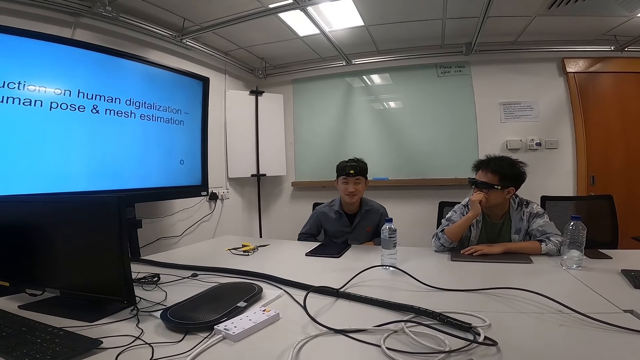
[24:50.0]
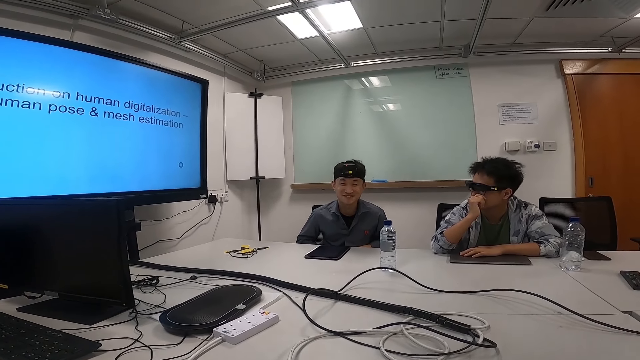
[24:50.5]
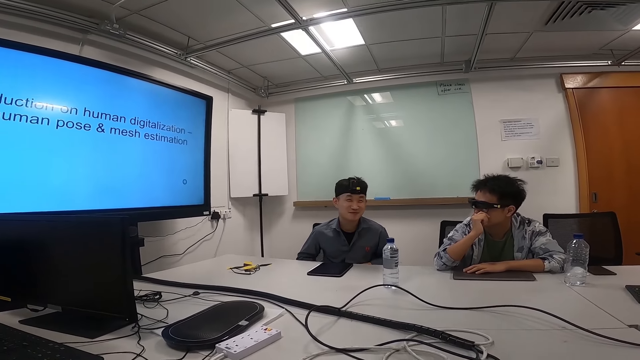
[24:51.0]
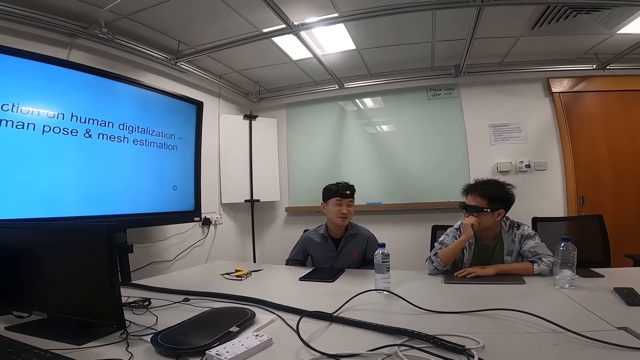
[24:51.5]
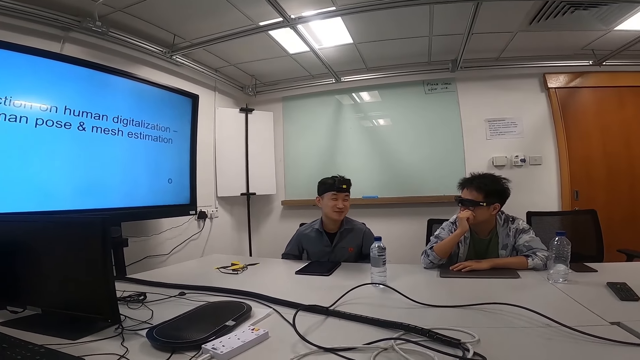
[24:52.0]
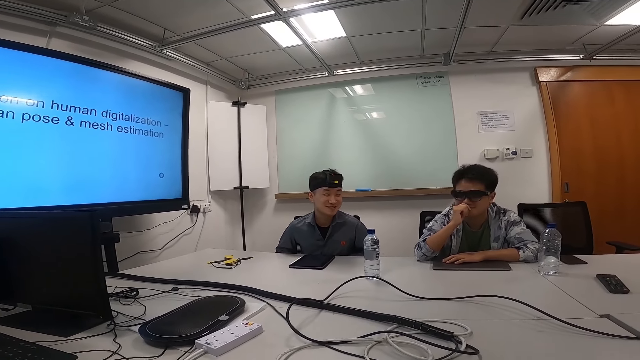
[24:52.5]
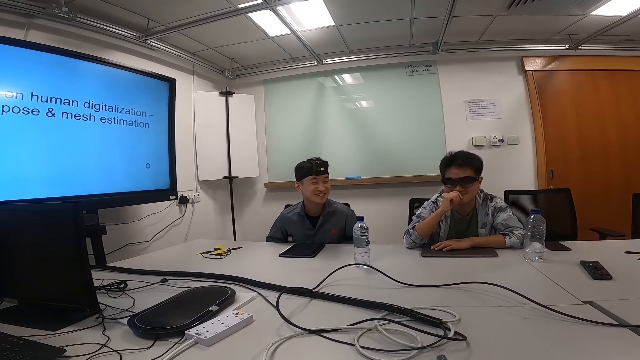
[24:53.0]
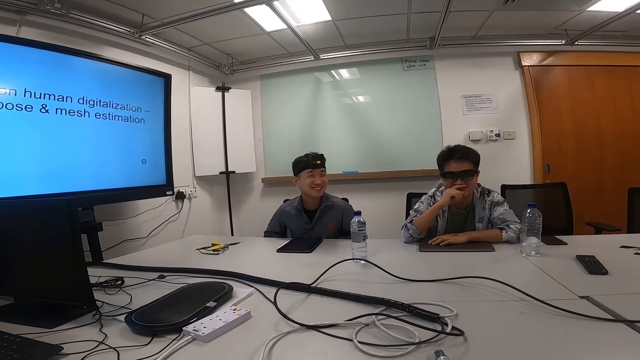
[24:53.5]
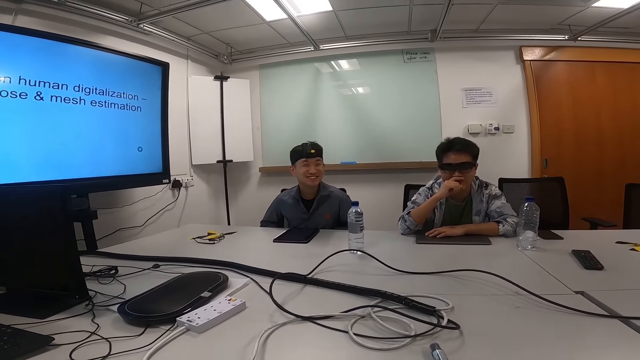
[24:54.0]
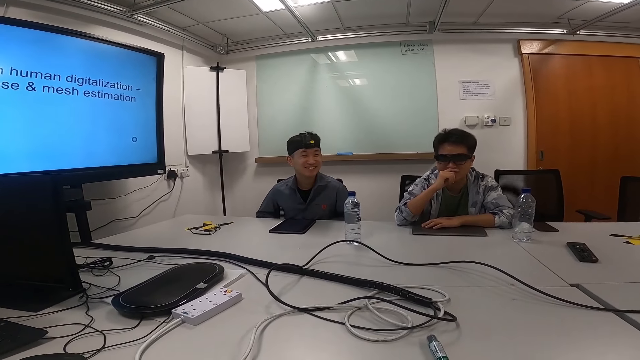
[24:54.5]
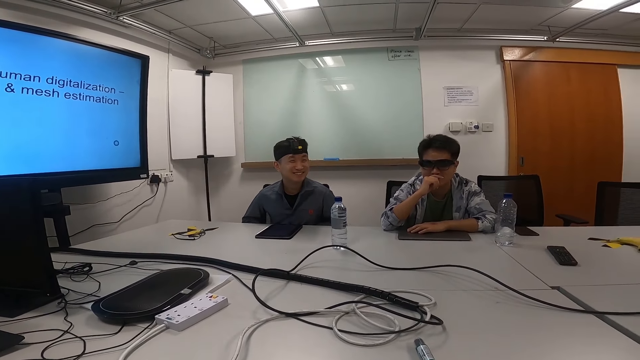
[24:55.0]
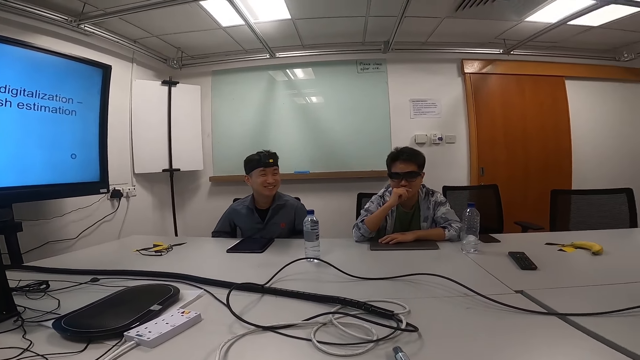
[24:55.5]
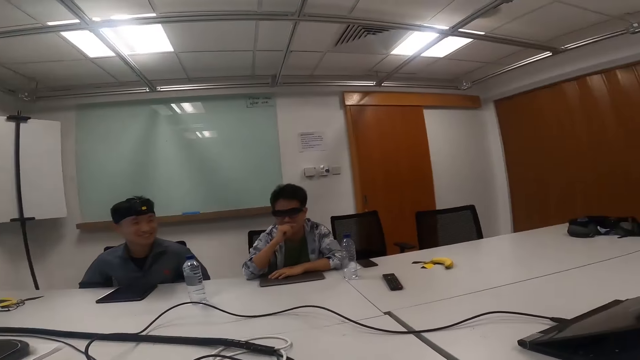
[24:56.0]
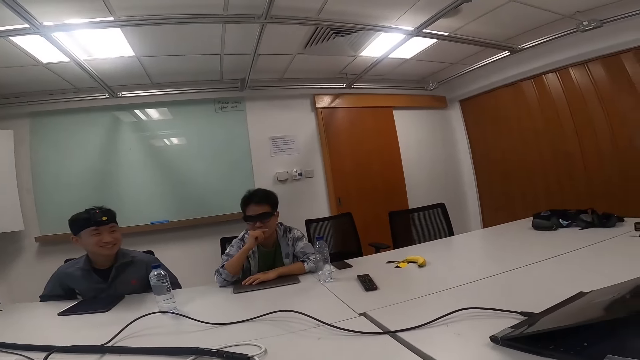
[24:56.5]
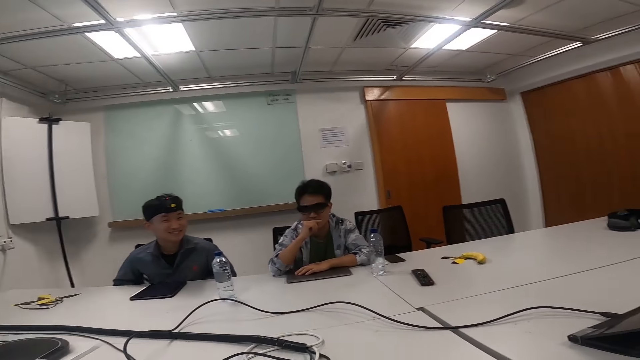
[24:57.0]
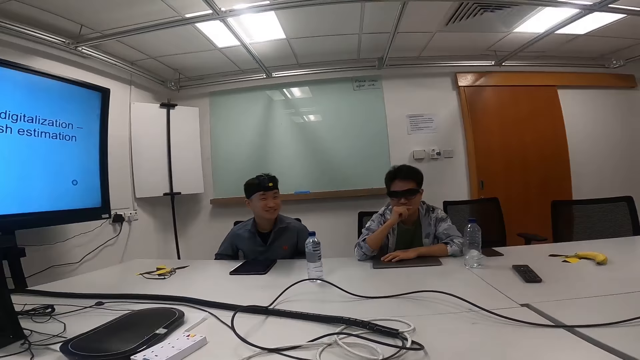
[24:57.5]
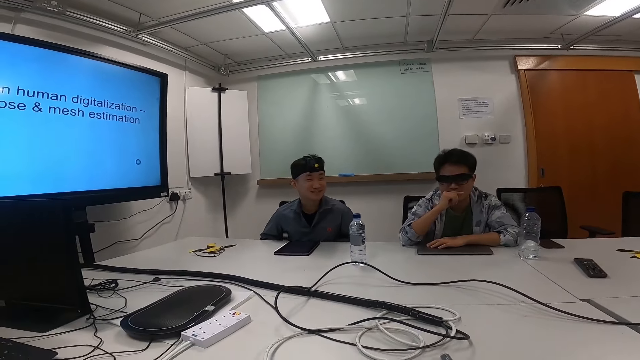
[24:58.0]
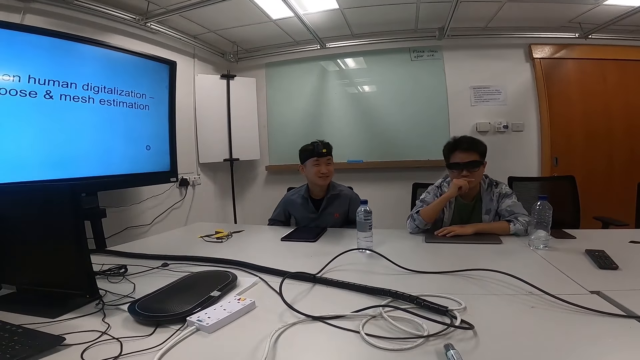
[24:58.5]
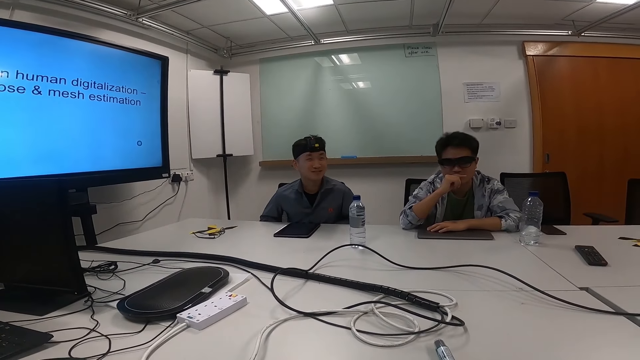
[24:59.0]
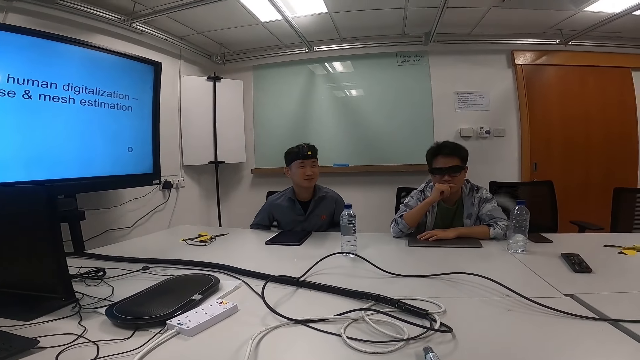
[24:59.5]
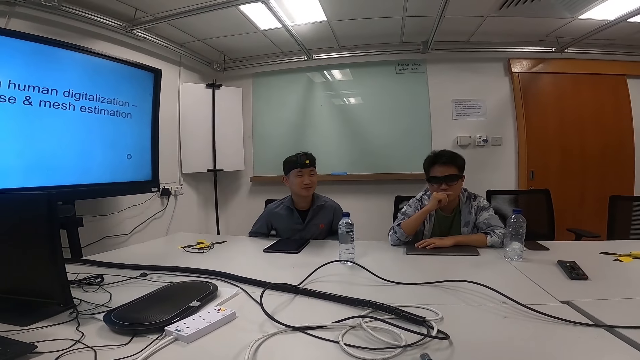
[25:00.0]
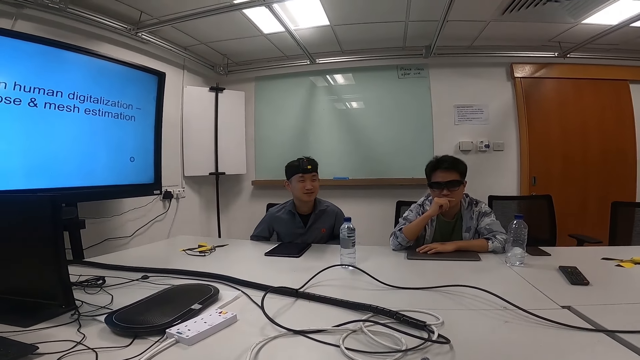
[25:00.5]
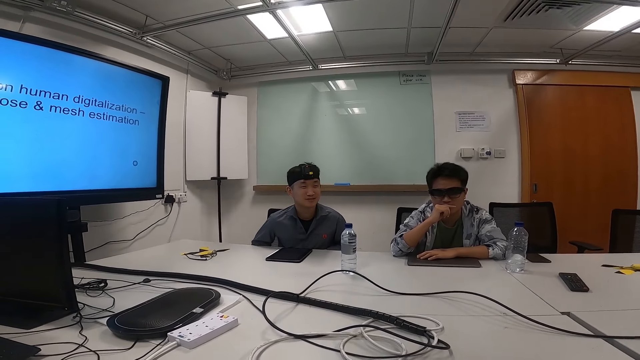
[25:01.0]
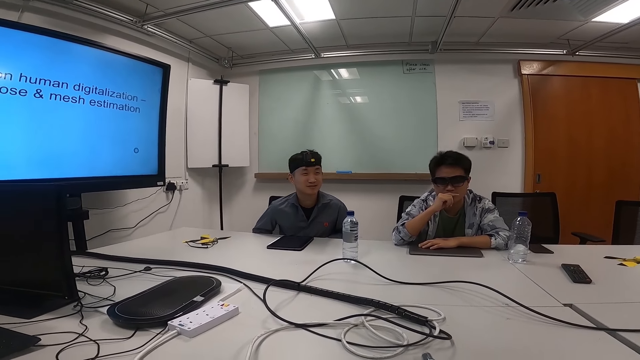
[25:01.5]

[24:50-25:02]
A man smiles looking around. A person talks. The camera wearer converses with the man and another man.

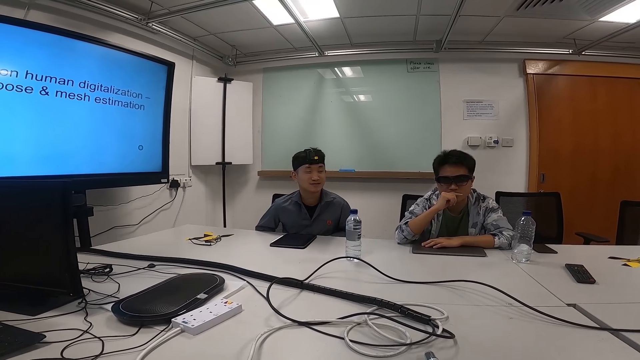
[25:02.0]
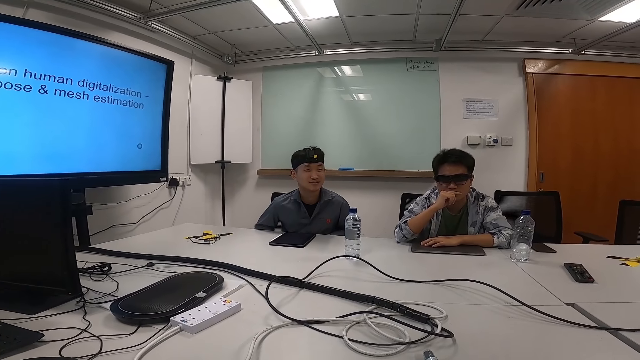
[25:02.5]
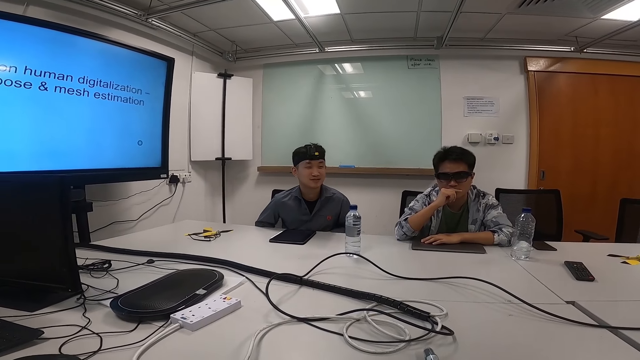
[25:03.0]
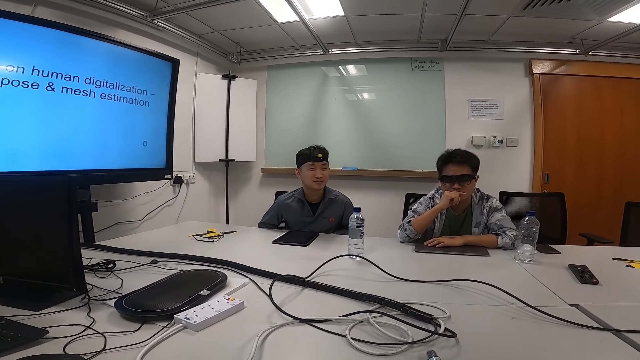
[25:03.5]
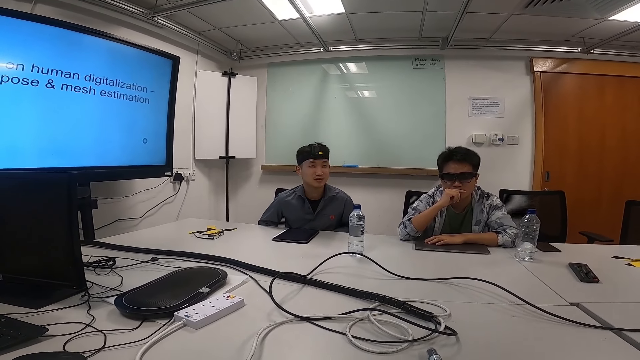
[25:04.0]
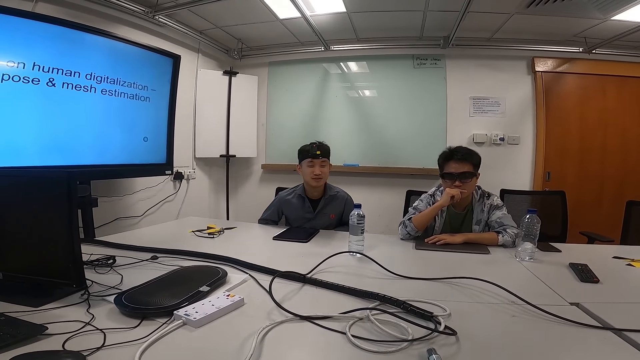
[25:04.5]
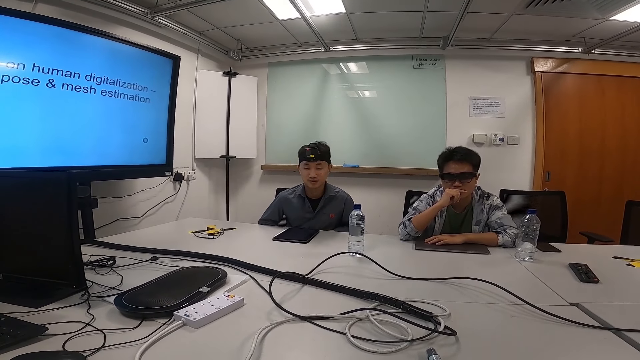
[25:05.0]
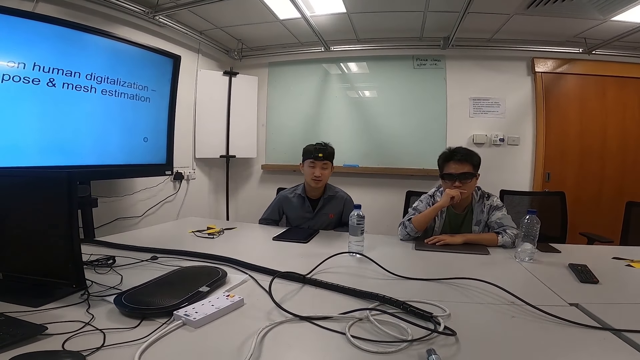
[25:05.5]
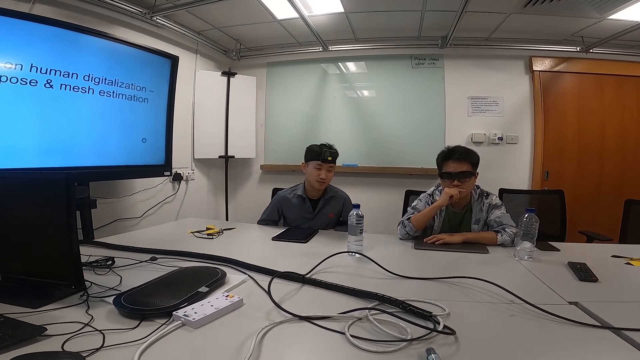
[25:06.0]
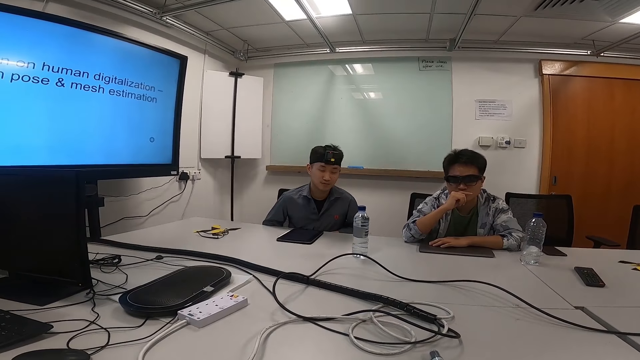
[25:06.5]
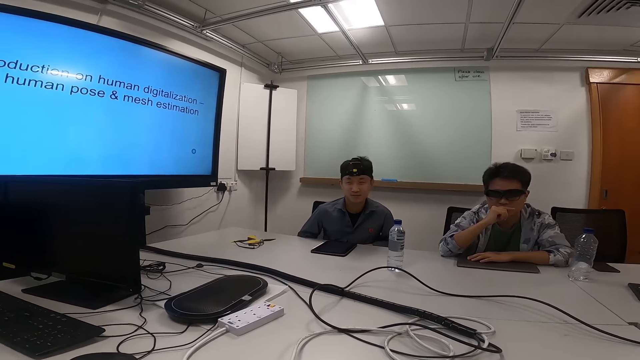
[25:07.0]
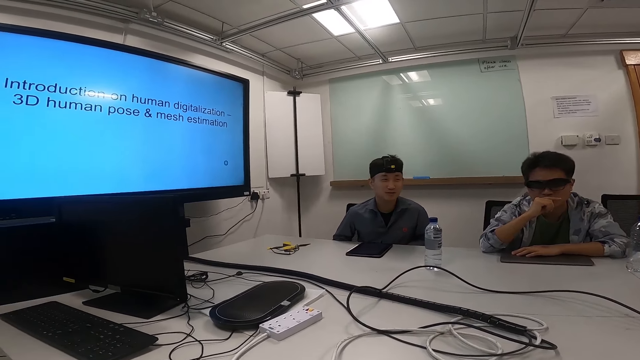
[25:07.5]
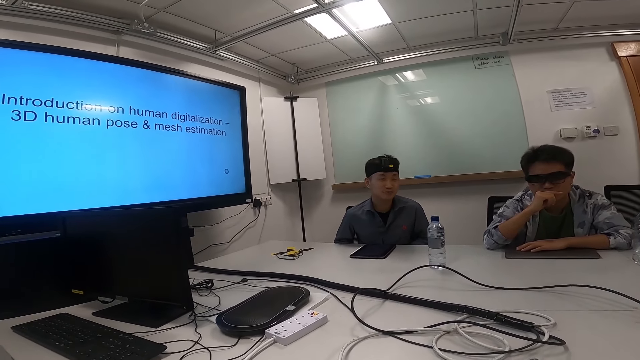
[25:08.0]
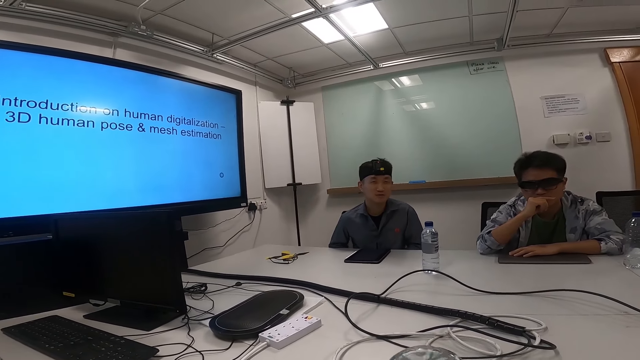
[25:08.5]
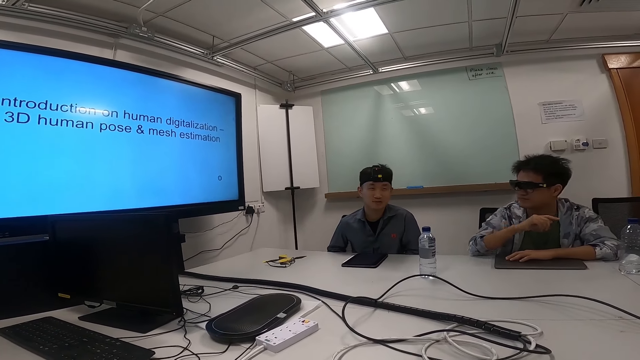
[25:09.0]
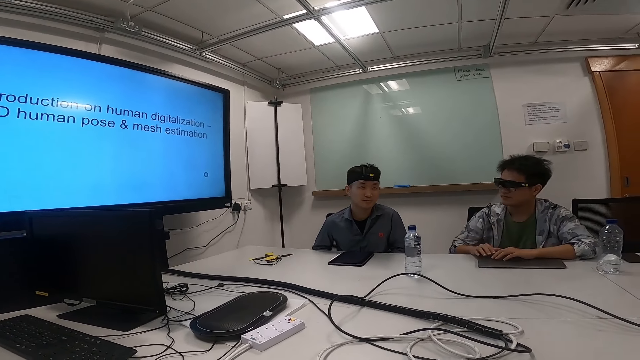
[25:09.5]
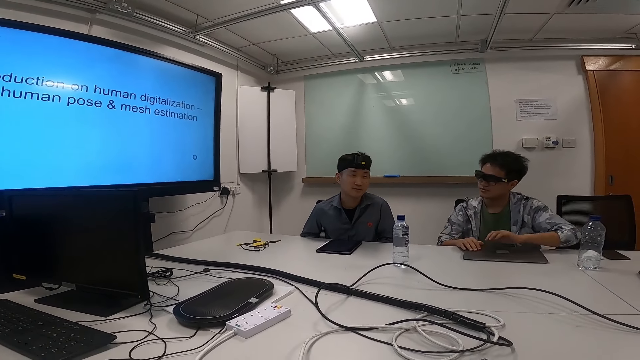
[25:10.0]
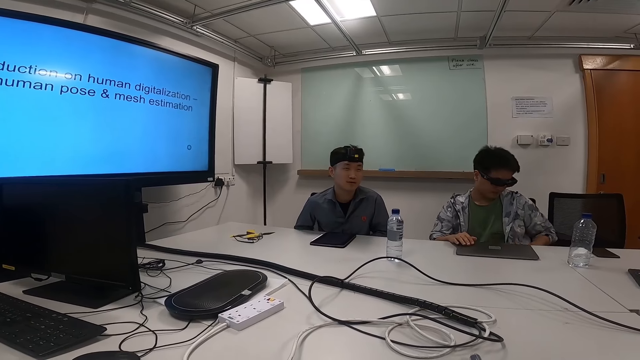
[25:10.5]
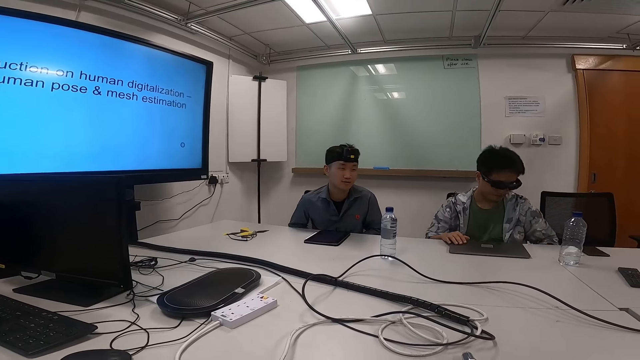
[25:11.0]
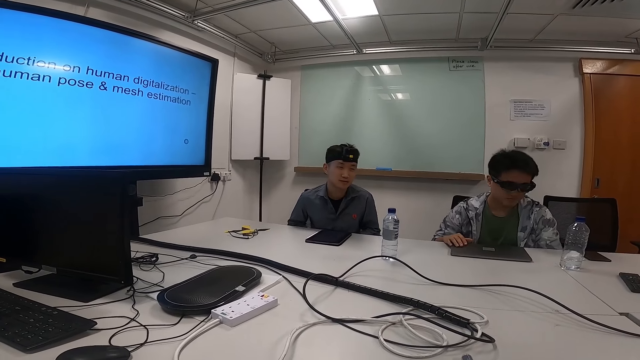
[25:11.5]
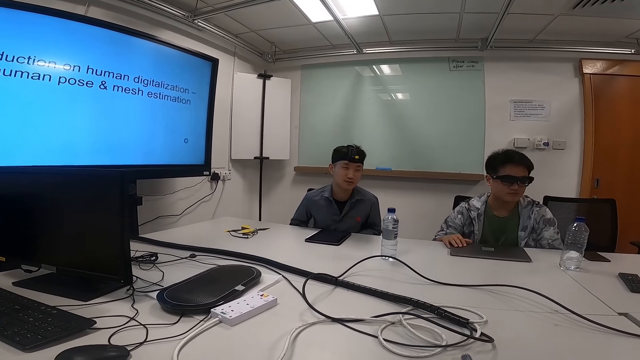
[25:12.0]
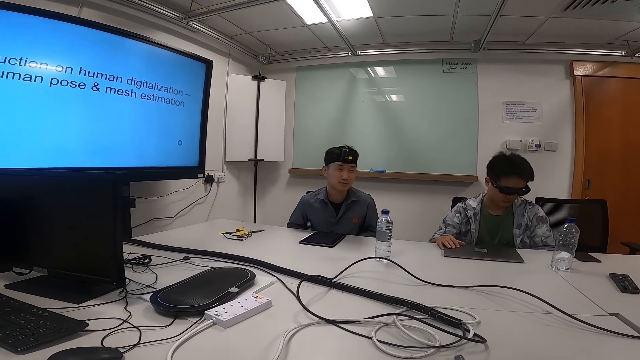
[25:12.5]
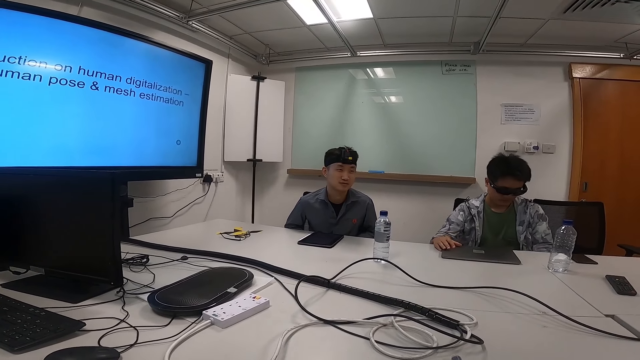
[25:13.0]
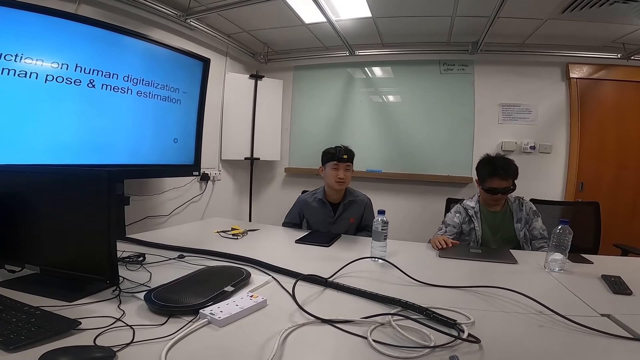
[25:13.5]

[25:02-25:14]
A person talks.
